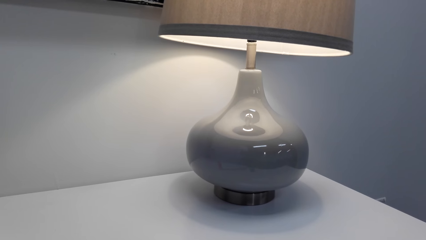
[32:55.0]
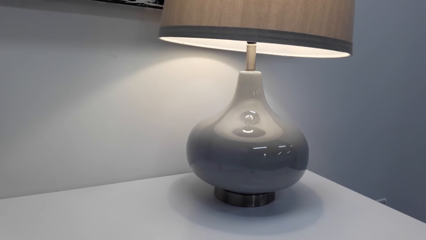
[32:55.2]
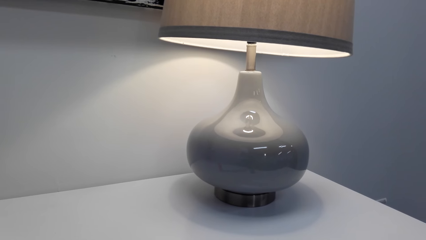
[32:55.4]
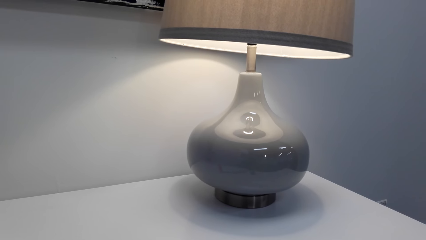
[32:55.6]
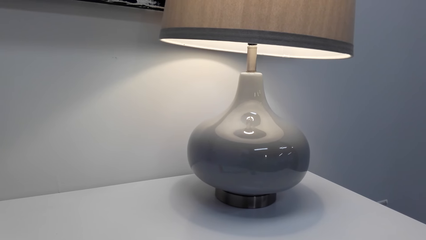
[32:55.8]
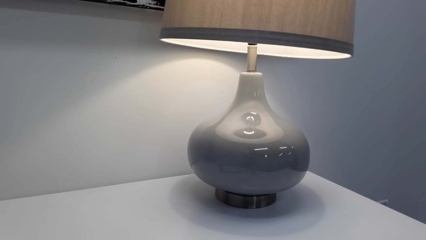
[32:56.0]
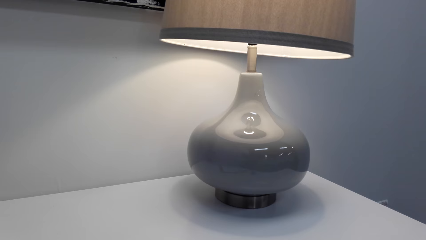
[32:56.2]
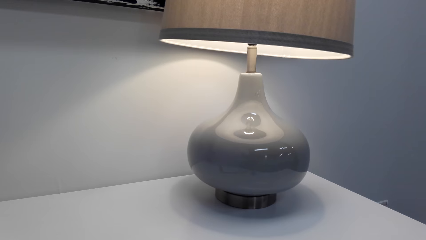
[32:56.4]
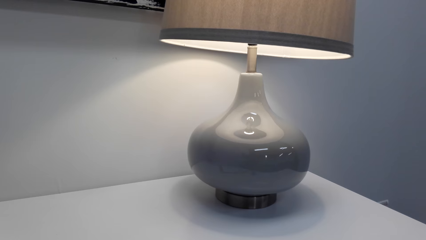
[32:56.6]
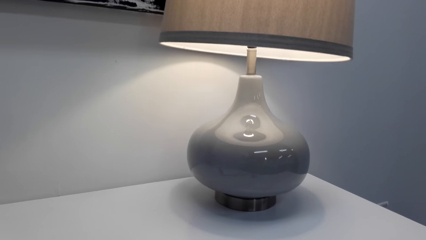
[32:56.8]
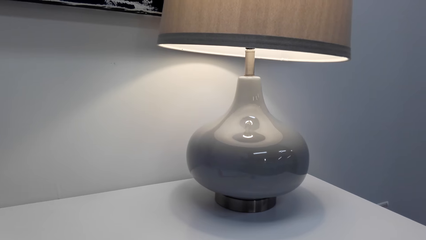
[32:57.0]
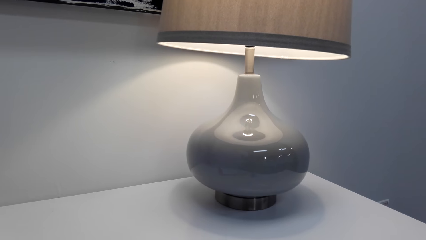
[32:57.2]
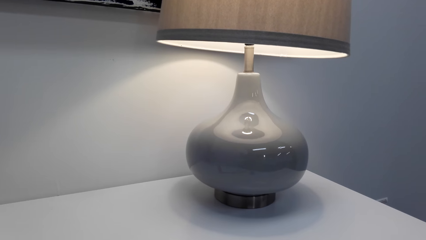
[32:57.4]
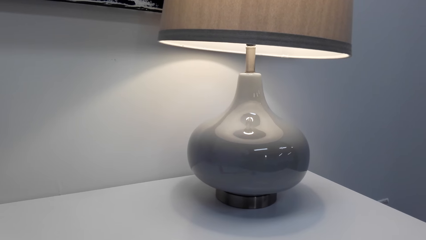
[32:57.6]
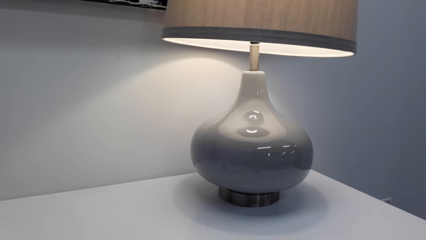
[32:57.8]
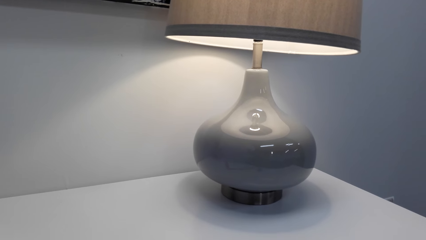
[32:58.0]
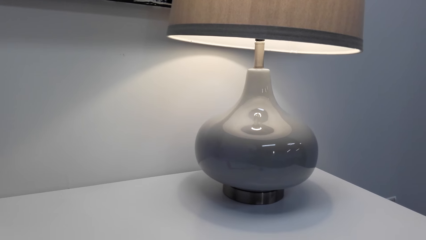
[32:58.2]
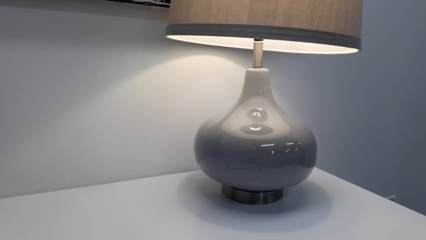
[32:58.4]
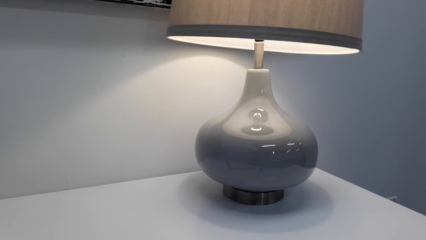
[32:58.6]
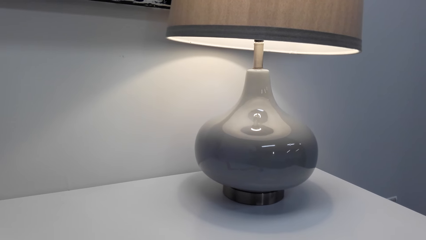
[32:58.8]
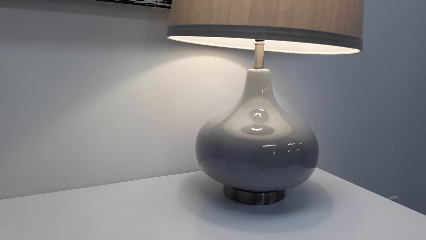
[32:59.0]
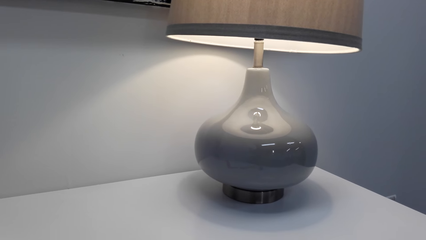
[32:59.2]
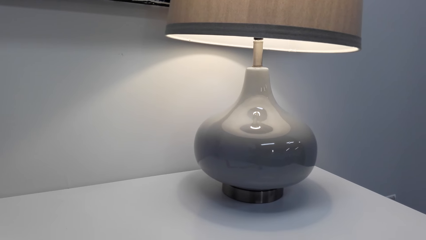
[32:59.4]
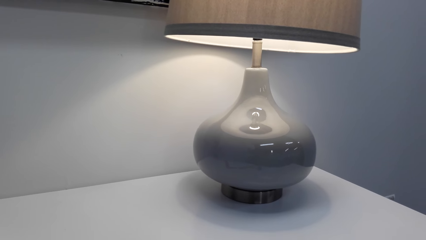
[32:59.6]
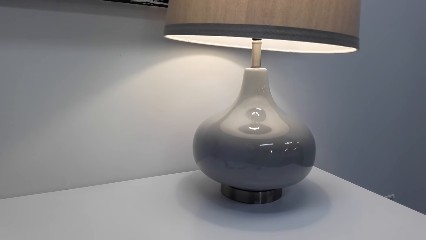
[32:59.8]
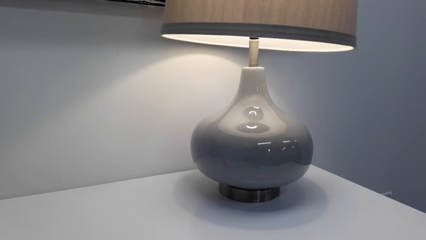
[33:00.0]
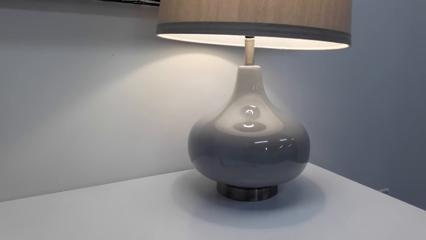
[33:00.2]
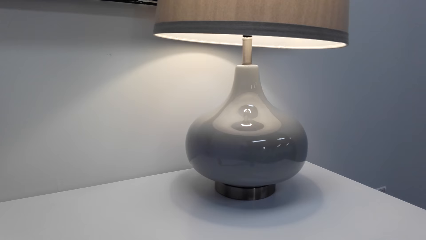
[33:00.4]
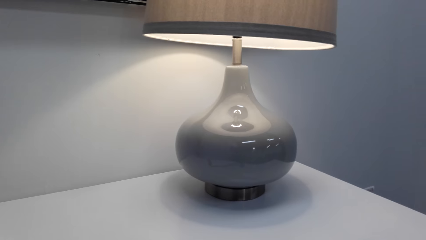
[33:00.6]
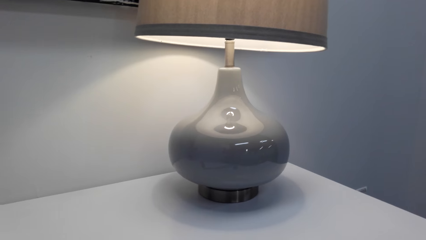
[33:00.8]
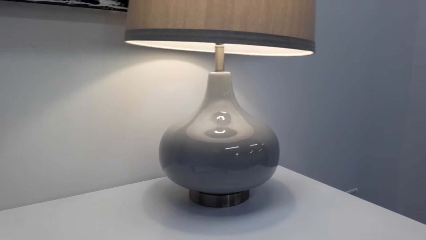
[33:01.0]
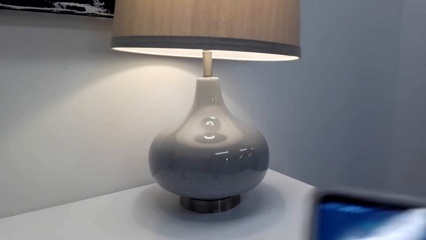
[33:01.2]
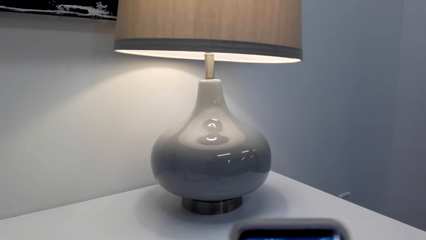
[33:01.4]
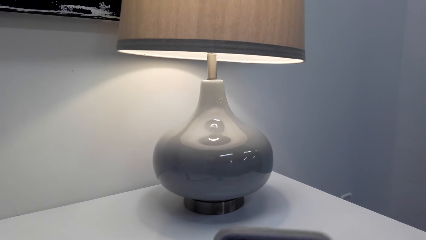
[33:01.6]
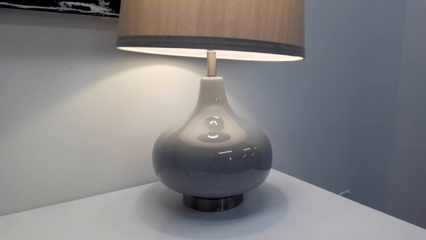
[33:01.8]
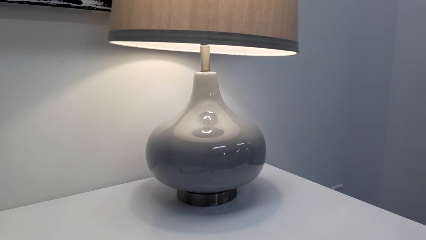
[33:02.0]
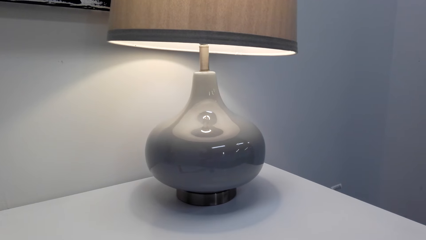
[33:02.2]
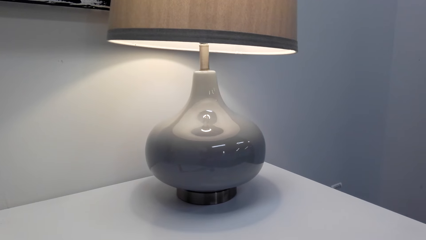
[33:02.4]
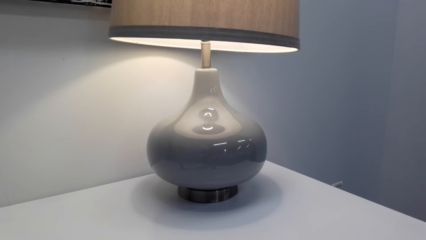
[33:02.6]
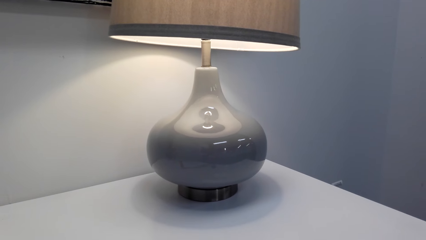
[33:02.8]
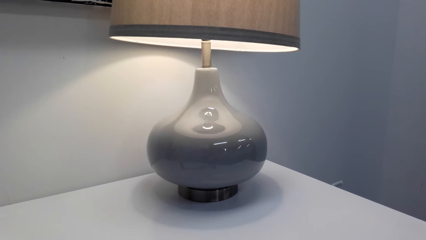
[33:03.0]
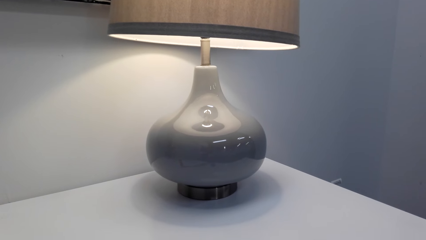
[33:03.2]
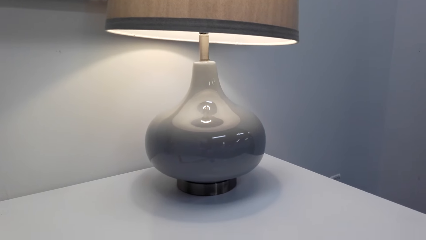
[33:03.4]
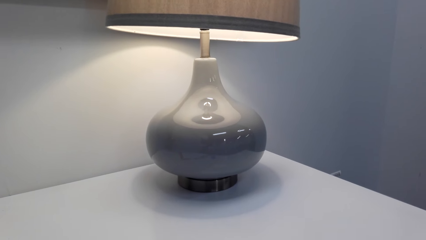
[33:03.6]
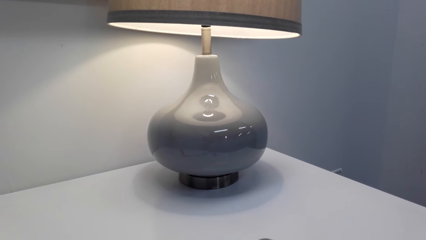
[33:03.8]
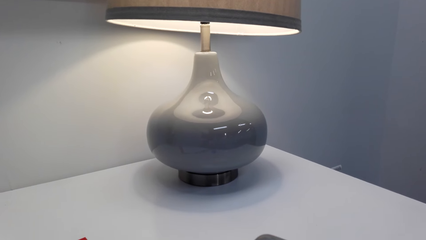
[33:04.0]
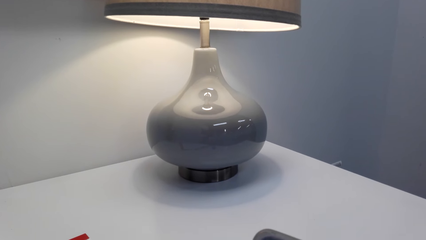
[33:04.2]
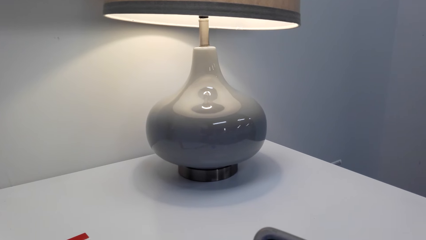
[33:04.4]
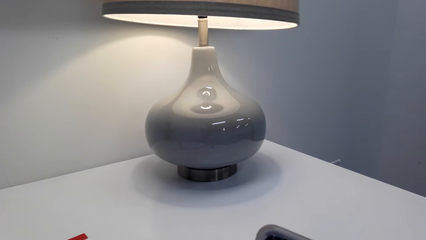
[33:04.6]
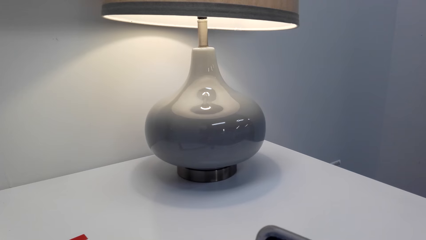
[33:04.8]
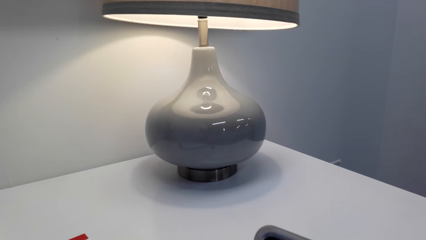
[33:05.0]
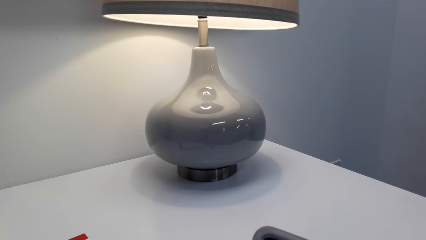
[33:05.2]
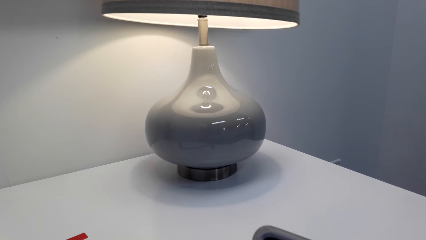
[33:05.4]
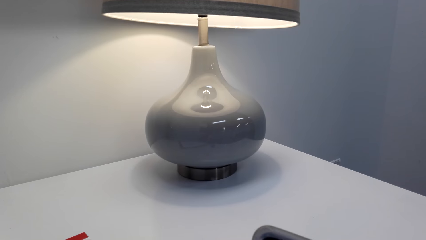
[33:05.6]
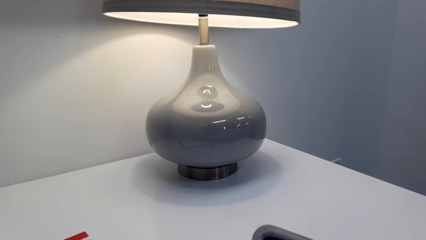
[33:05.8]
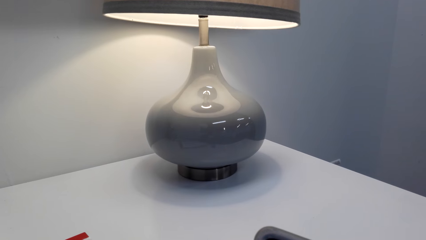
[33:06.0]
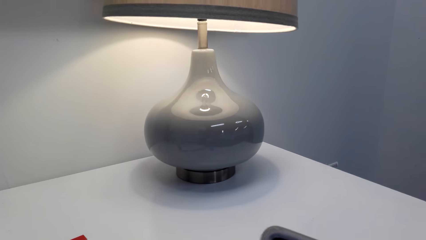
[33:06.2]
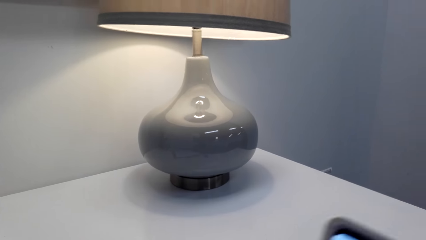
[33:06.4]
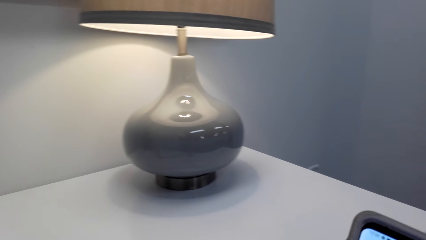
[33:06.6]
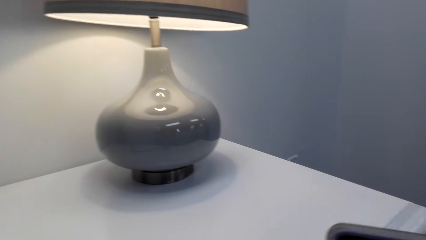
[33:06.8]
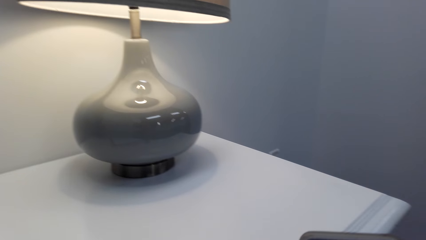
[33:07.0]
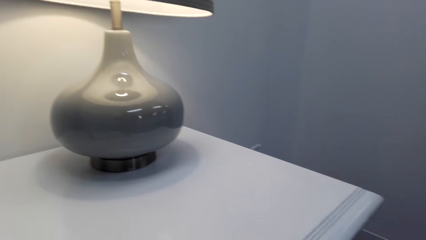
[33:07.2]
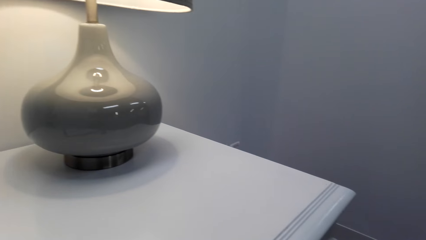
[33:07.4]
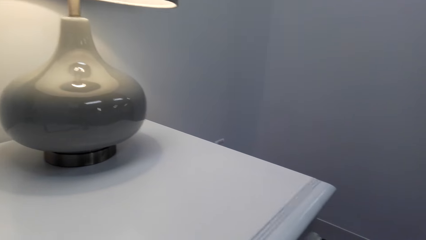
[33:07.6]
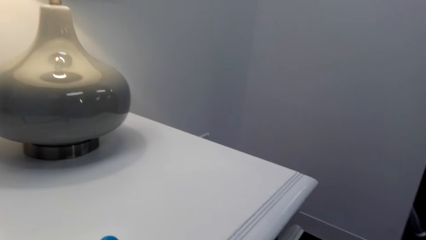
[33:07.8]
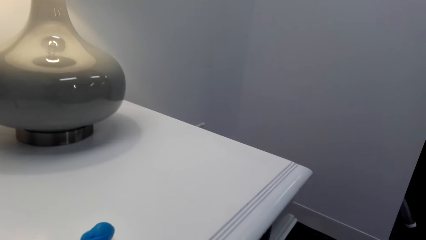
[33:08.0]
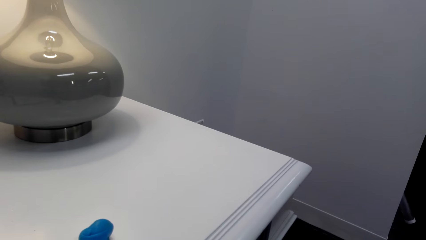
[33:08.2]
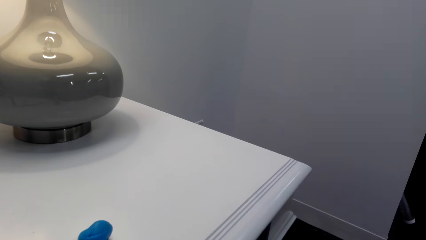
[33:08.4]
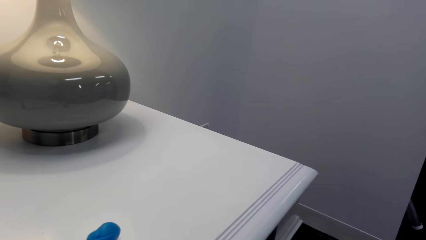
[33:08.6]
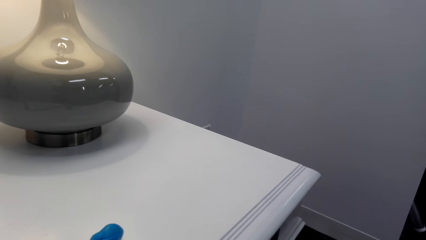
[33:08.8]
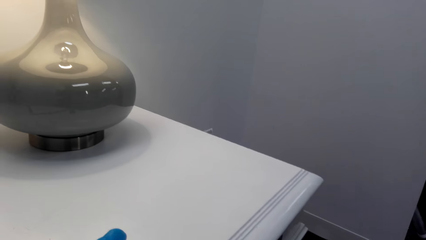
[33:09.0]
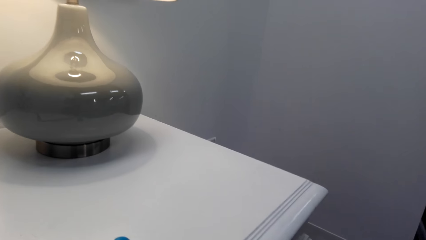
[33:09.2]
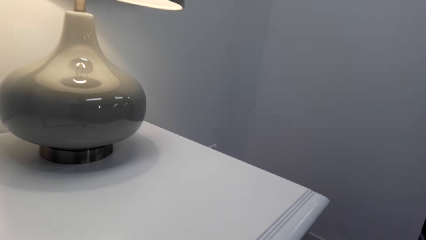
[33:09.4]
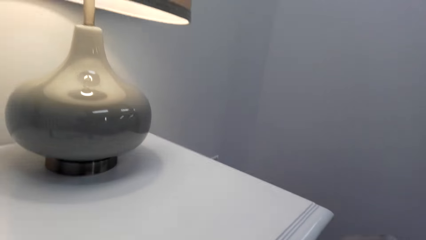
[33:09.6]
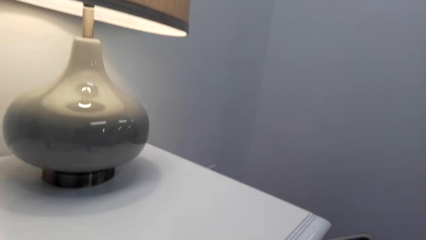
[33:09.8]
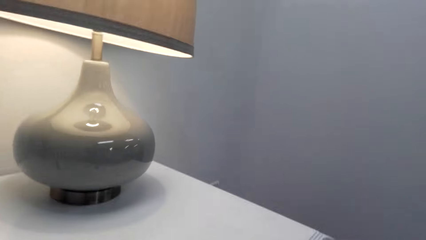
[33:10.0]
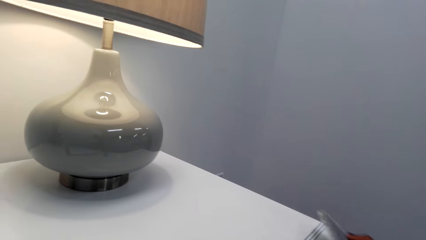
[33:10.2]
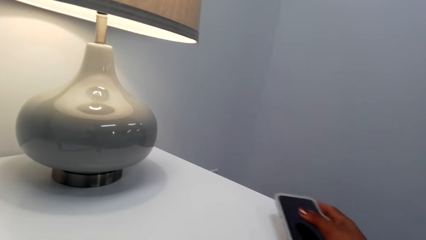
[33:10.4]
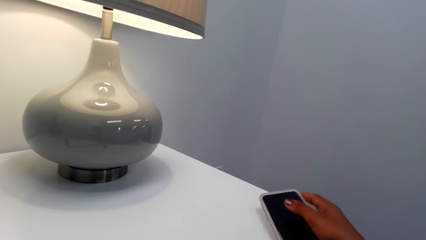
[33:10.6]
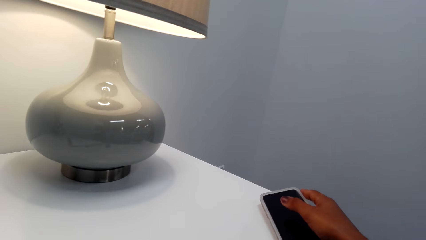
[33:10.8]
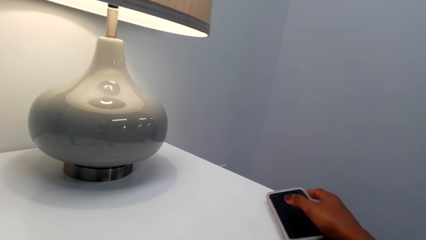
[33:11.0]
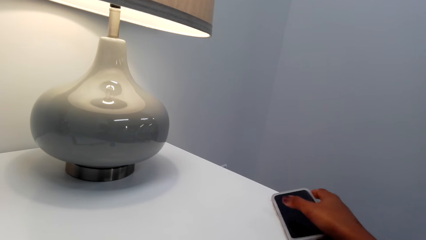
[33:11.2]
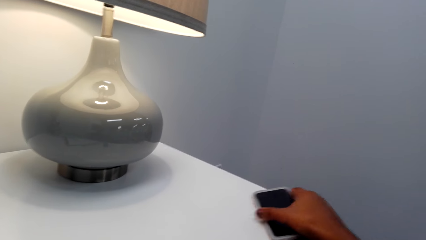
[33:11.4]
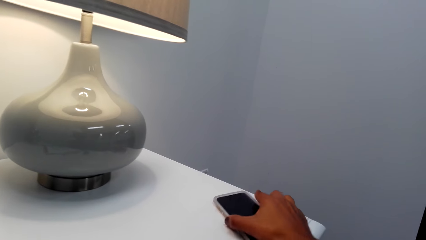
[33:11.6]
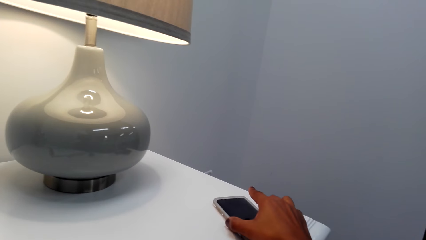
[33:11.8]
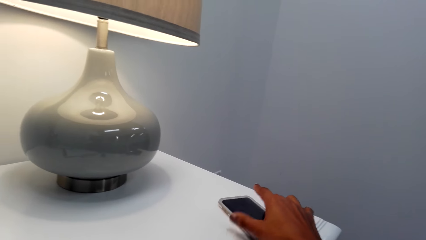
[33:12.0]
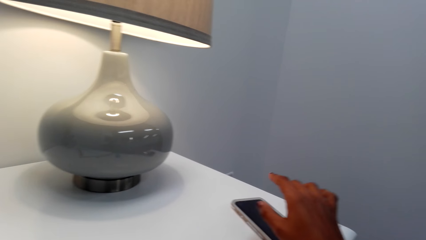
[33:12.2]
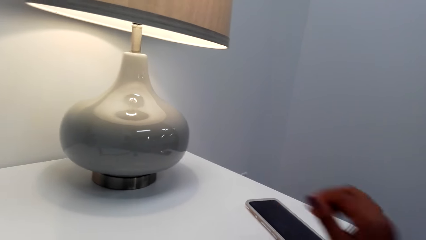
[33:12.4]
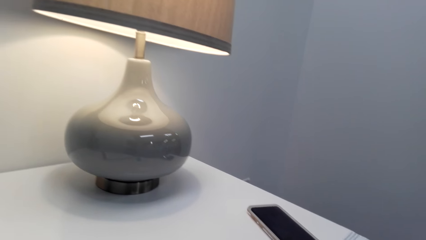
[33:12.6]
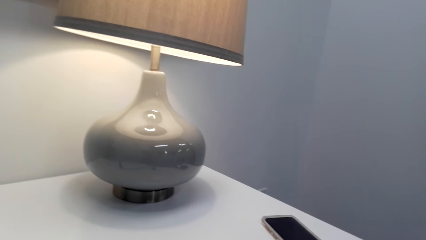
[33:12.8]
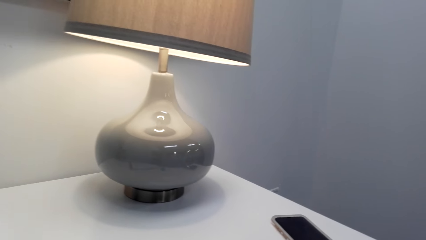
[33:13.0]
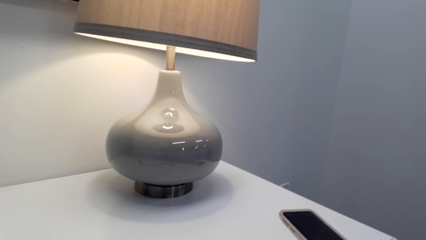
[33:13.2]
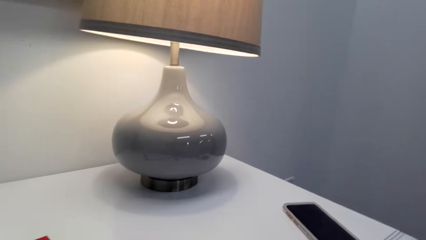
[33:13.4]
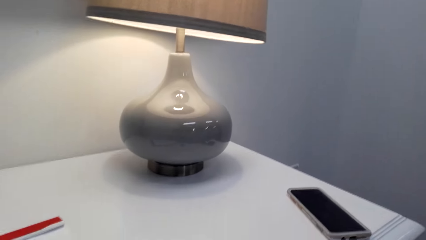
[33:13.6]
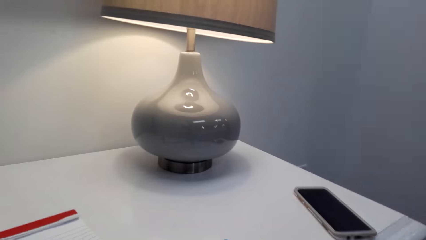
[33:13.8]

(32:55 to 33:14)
The camera wearer speaks to a person. They look at the table. They move the phone. They hold the phone. They scroll the phone. They move the phone. They look at the phone. They put the phone on the table.
